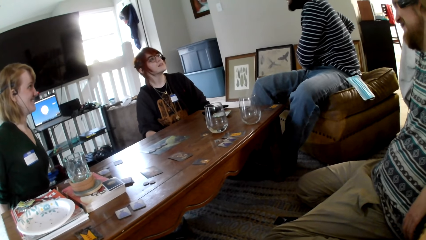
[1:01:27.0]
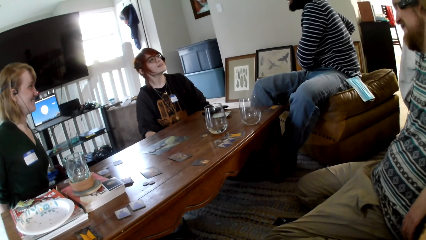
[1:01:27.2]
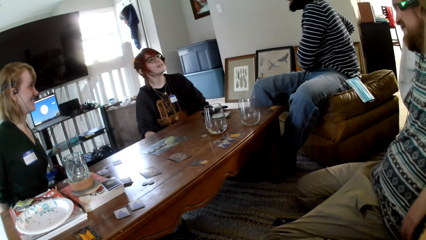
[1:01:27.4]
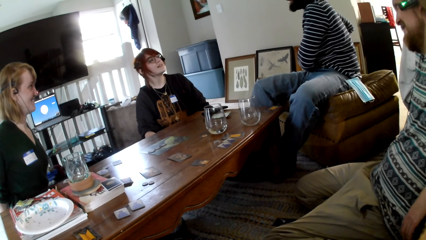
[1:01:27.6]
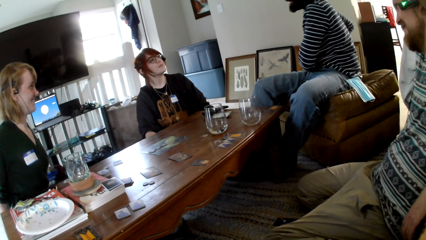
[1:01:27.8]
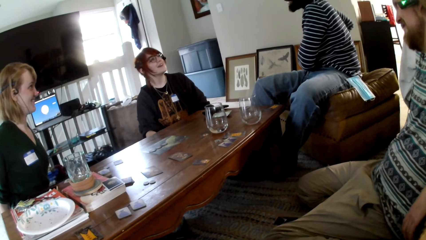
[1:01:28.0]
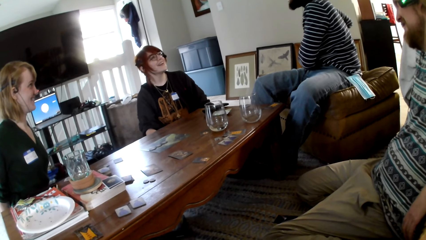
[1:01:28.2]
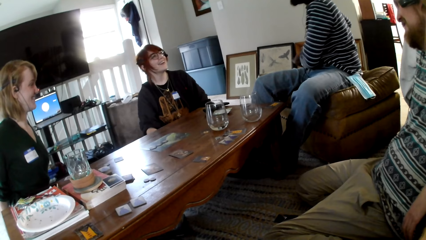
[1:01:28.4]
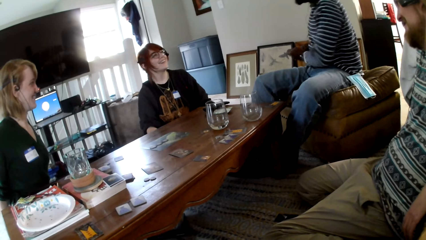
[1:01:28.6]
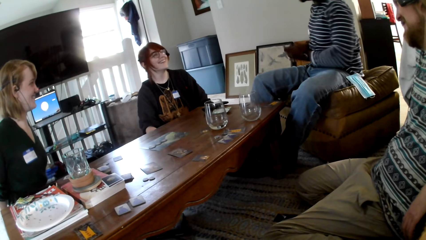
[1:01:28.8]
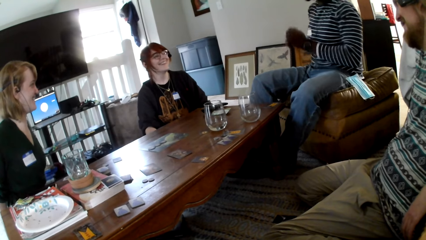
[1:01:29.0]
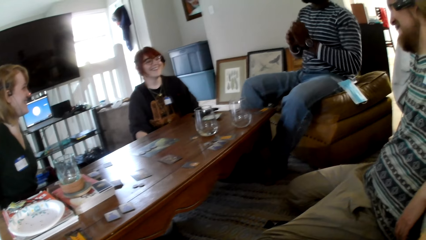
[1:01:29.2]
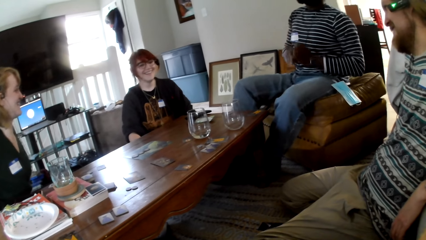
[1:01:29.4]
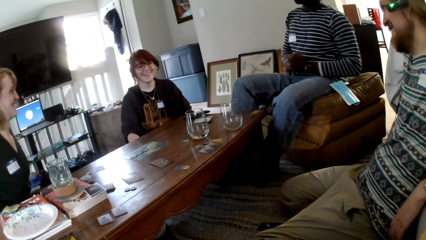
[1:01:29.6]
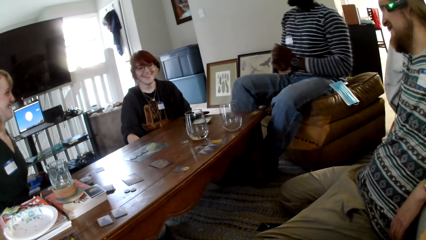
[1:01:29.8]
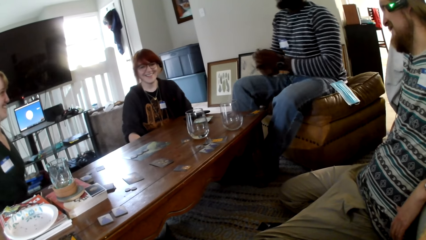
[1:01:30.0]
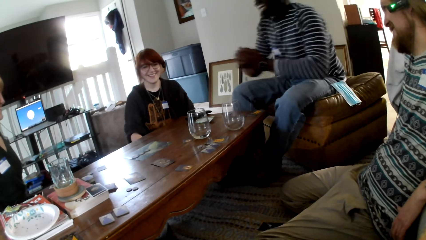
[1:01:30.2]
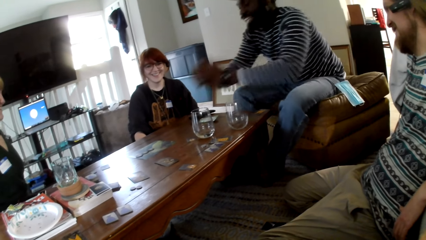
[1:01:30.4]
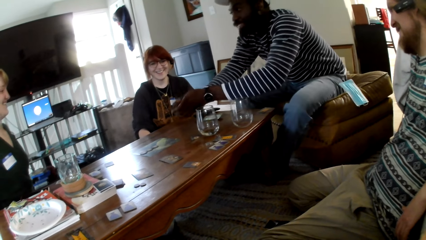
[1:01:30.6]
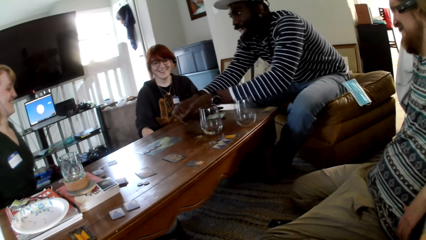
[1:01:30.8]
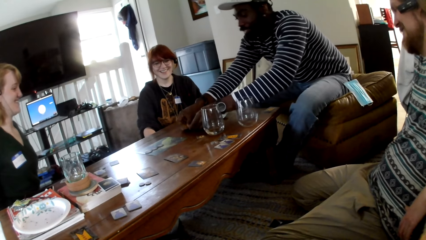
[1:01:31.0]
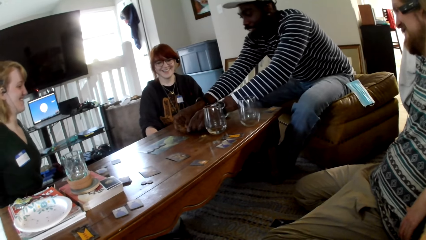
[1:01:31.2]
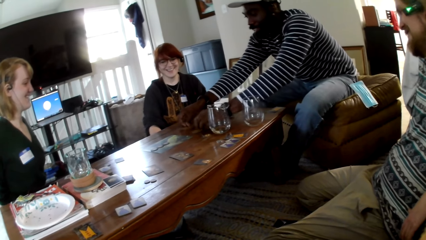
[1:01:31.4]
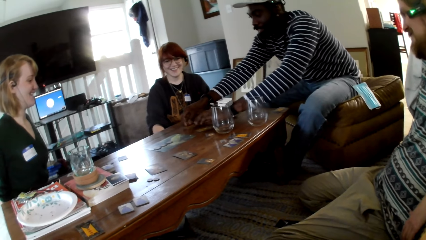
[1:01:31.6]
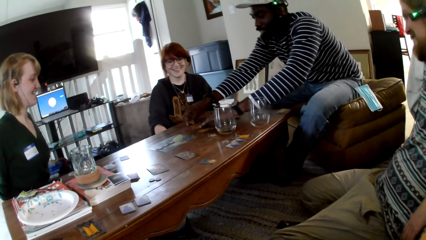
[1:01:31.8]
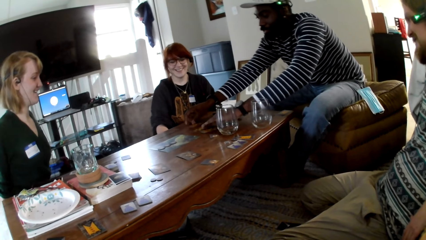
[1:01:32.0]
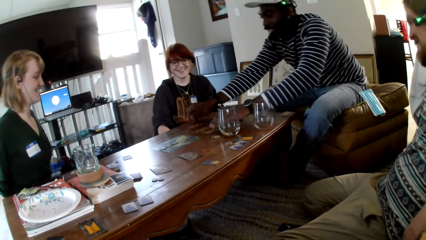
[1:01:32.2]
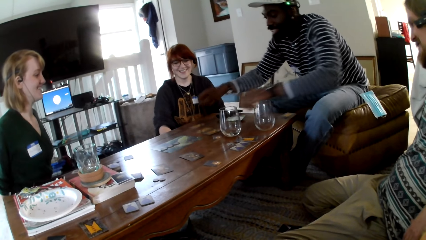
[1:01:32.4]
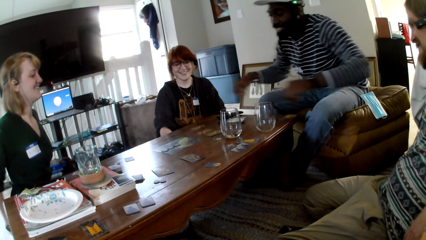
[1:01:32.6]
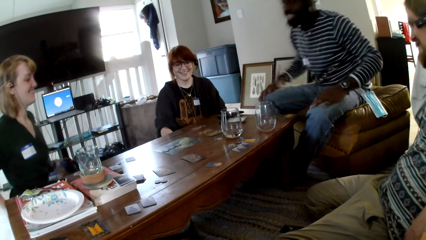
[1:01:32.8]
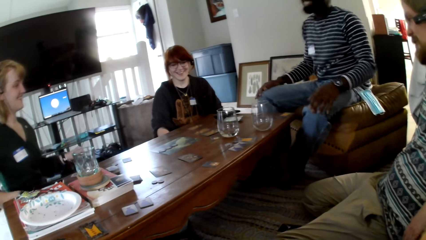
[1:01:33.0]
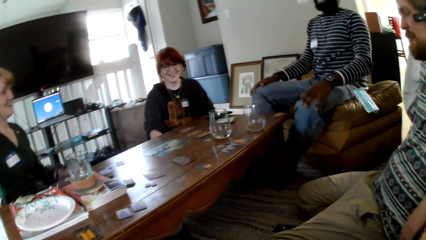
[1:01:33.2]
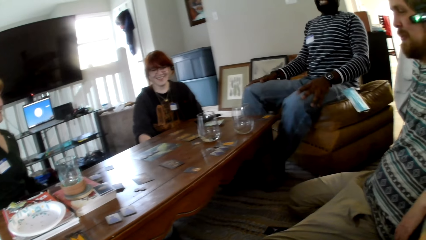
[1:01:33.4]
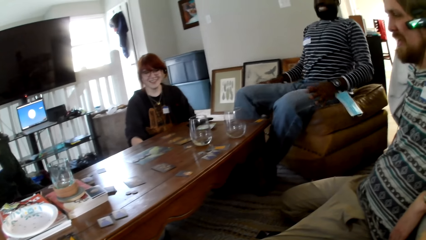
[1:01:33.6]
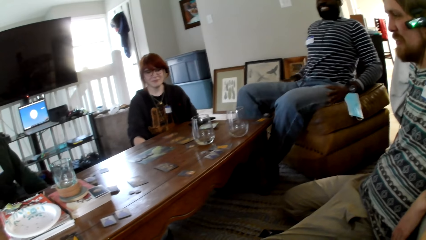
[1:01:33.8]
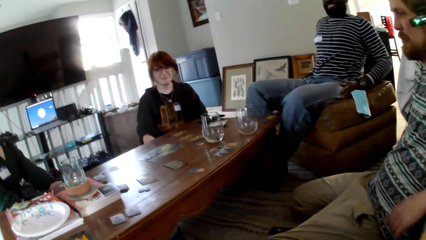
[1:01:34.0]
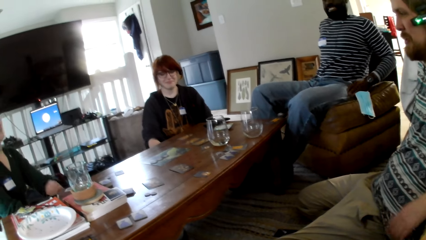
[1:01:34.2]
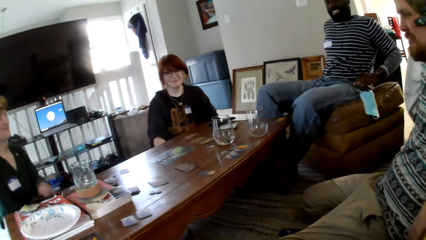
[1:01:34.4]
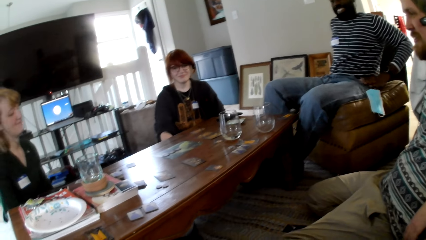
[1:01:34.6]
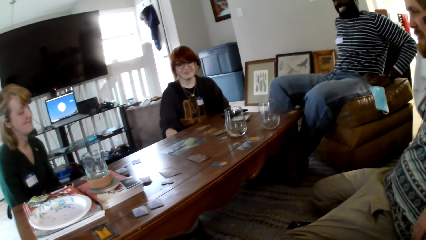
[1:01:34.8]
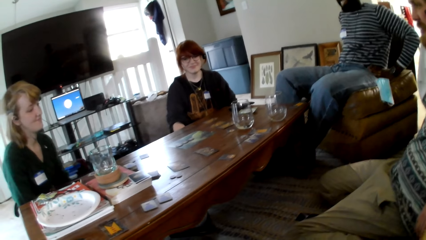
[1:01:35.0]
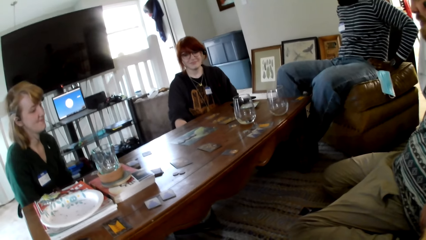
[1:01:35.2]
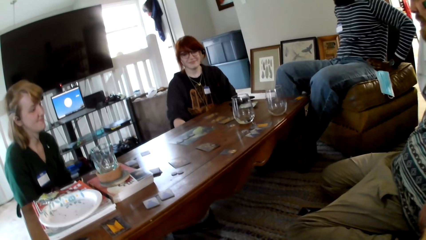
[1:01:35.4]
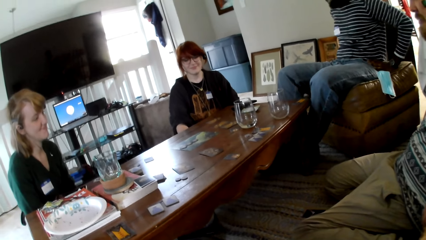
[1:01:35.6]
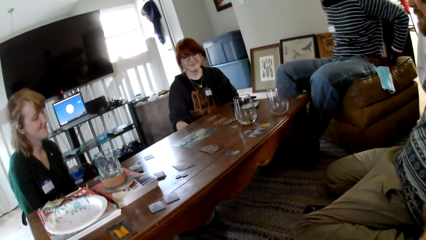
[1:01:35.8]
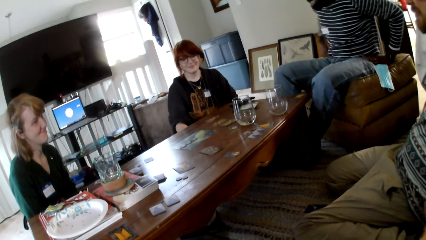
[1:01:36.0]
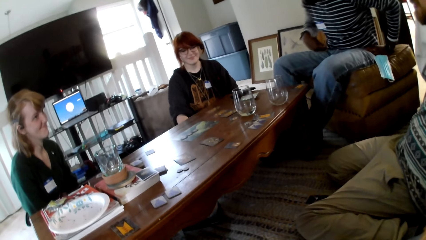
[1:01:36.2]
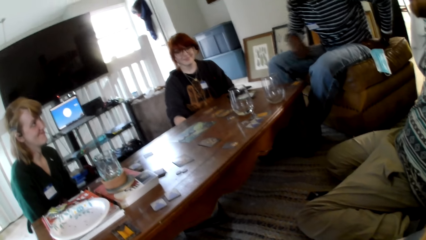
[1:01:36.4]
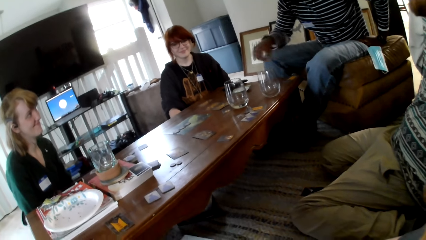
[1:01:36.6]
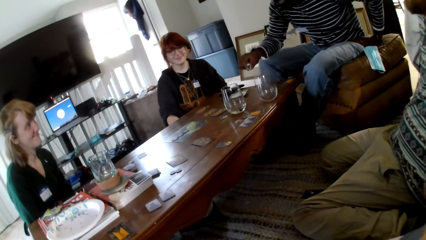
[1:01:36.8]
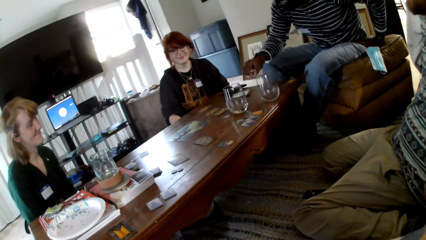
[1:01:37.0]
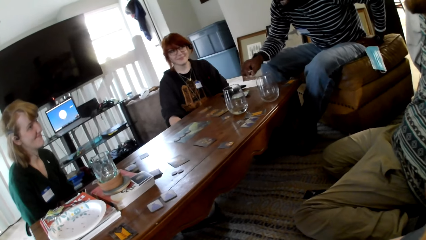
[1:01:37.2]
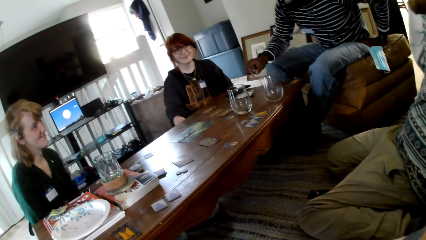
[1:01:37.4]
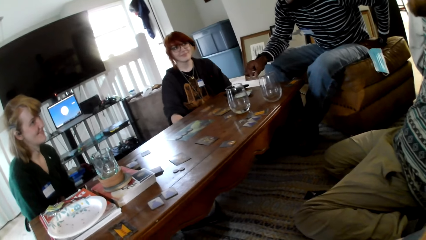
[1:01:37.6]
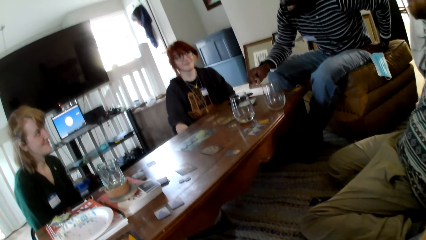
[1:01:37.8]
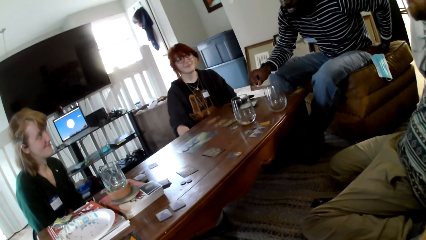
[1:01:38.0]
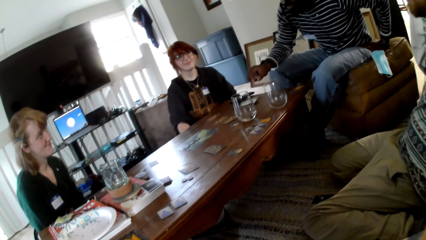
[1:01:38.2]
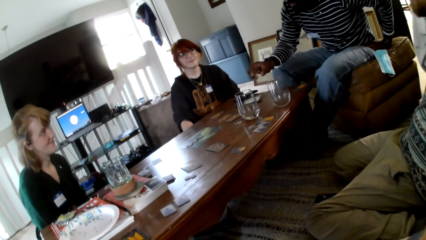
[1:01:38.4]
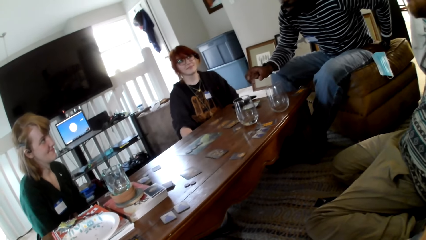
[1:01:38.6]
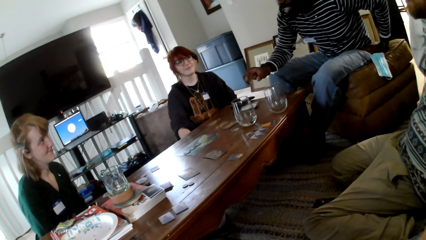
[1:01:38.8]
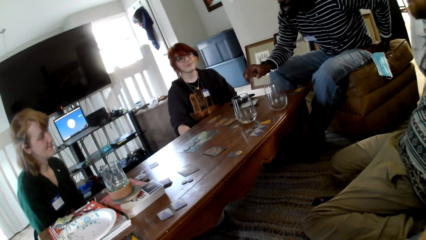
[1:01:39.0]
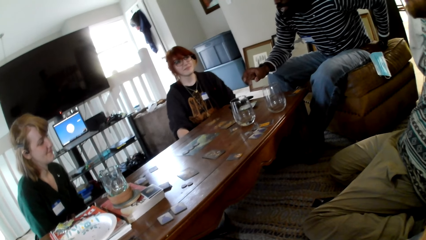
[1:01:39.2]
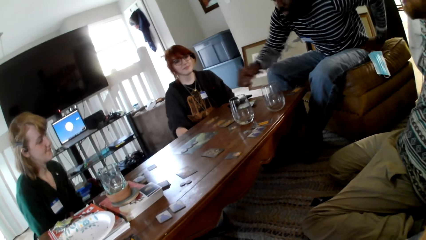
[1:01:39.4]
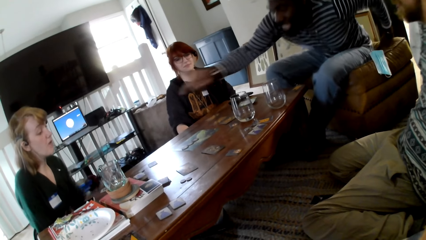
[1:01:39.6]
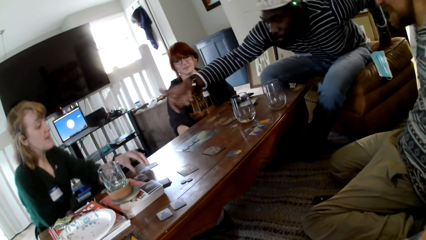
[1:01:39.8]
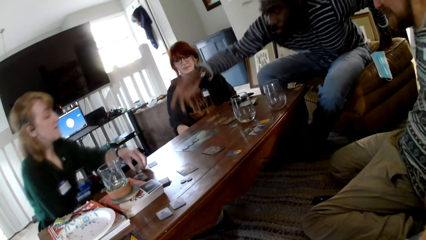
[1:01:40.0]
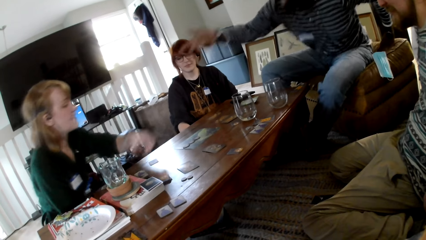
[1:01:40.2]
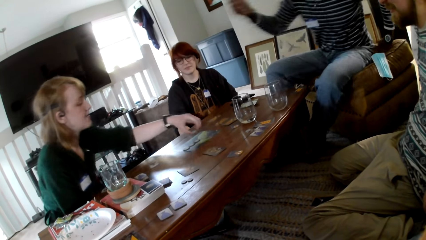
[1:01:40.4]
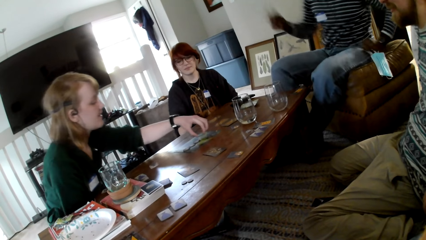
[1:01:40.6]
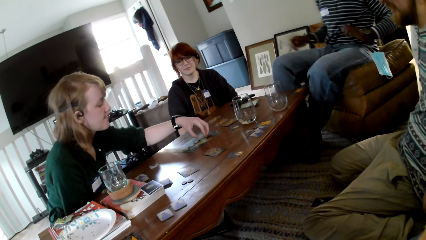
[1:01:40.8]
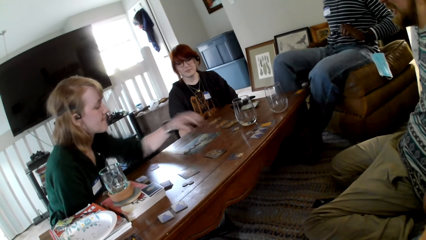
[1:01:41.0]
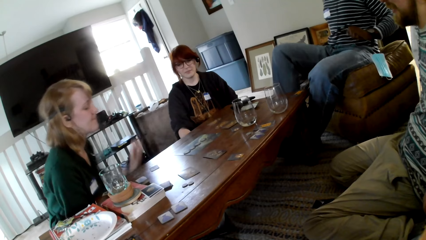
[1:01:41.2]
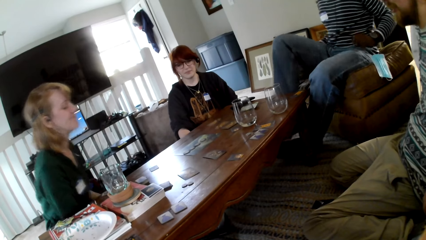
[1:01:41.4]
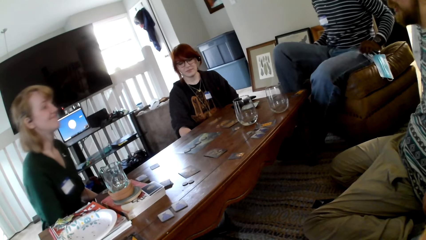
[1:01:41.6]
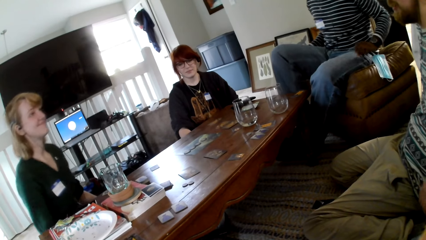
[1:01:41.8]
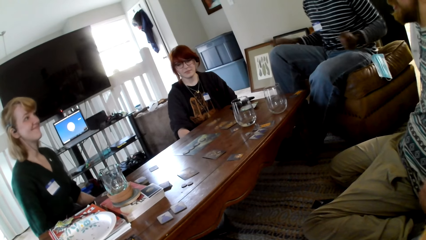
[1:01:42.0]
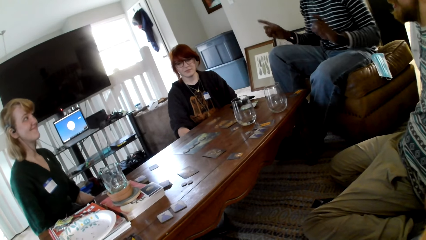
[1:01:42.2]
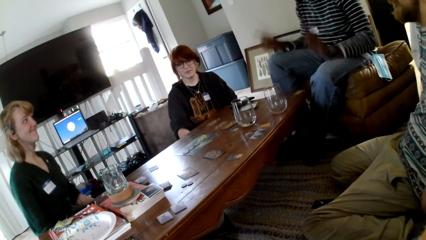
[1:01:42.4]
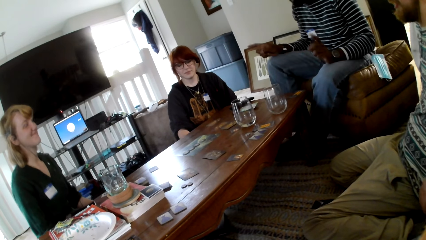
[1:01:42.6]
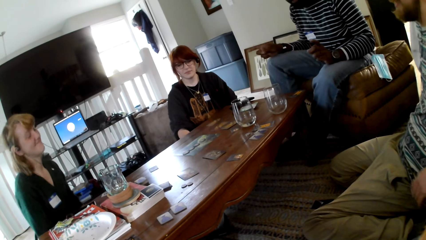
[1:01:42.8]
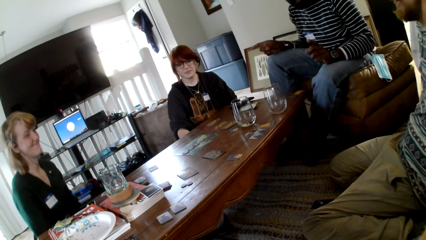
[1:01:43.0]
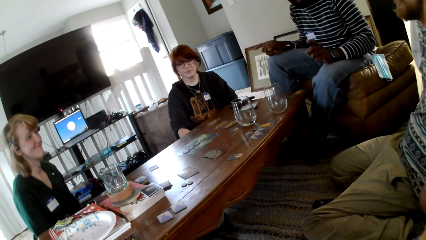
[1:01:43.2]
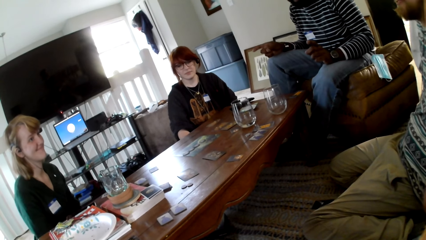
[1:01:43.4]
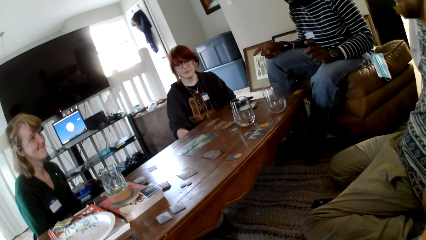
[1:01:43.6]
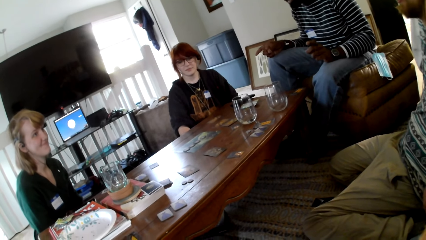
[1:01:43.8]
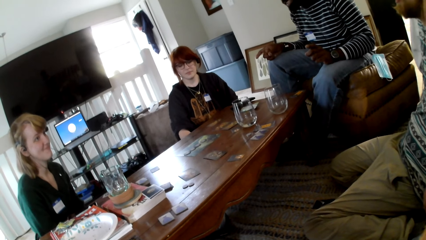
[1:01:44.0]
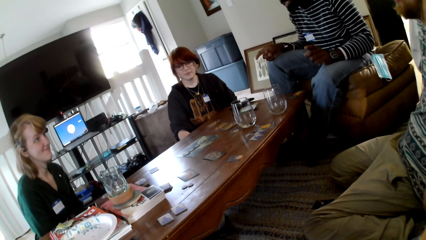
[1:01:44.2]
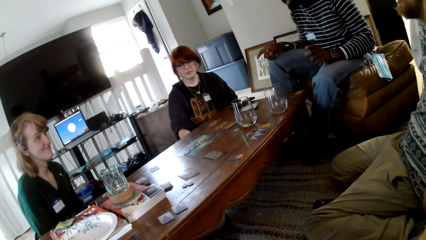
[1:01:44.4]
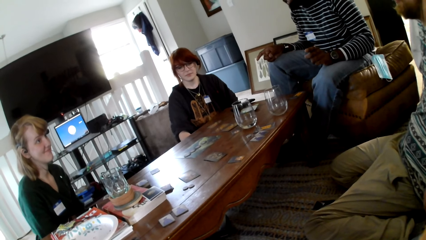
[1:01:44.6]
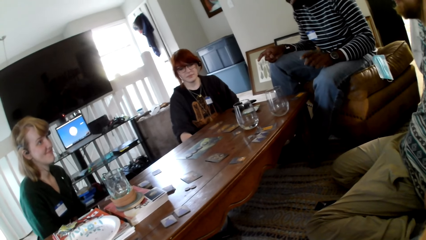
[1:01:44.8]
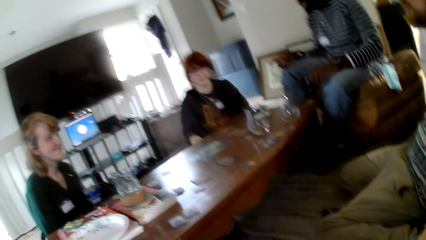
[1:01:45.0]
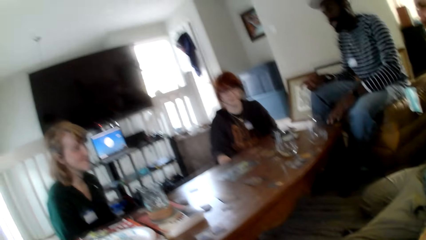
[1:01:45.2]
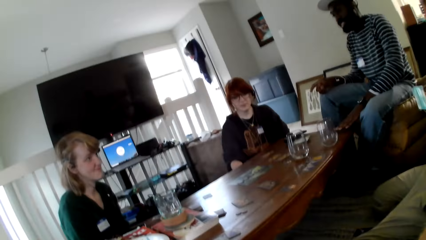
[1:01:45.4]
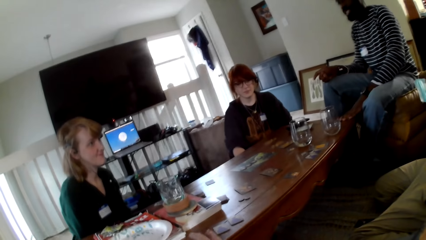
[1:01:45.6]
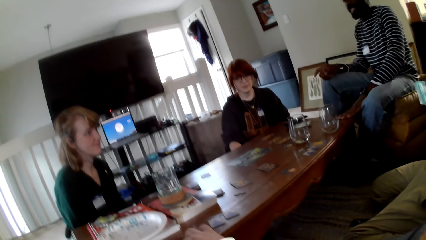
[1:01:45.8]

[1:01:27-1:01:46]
A person throws the cards on the table. The camera wearer puts cards on the table. A man talks to the camera wearer, a woman, another woman and another man. The person moves his hands. The first woman moves a chip on the table. The person stands. Another man converses to the first woman, the other woman, the first man and the camera wearer.
